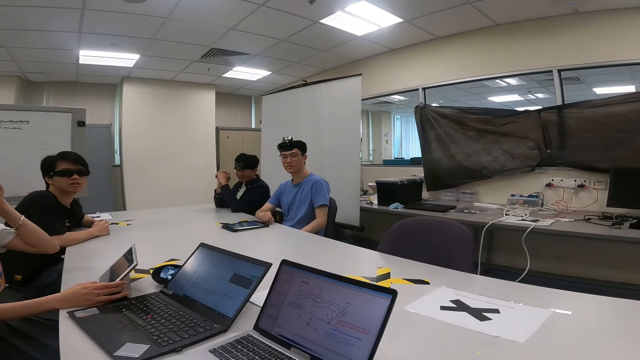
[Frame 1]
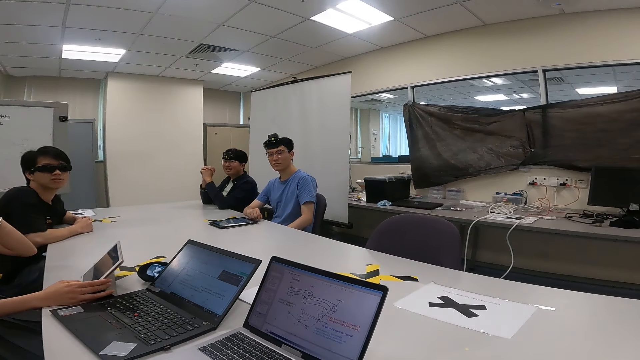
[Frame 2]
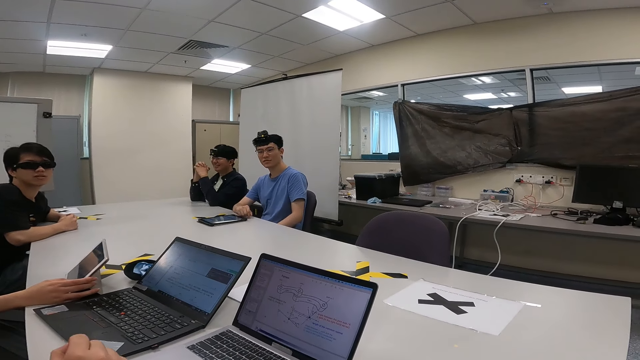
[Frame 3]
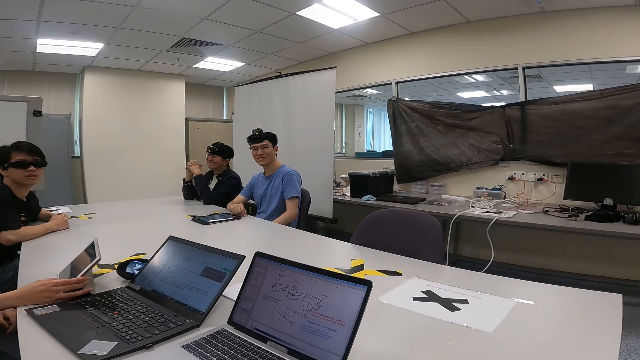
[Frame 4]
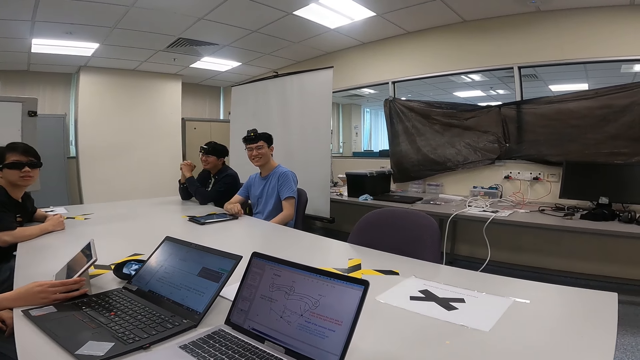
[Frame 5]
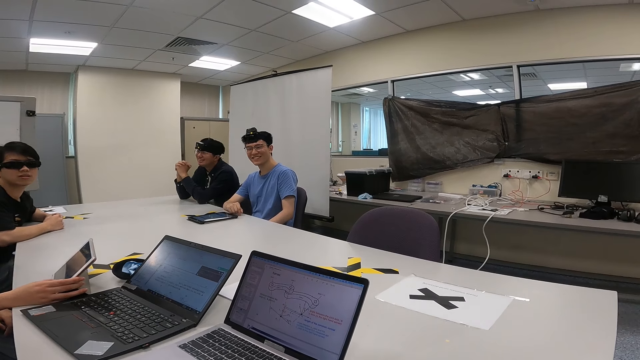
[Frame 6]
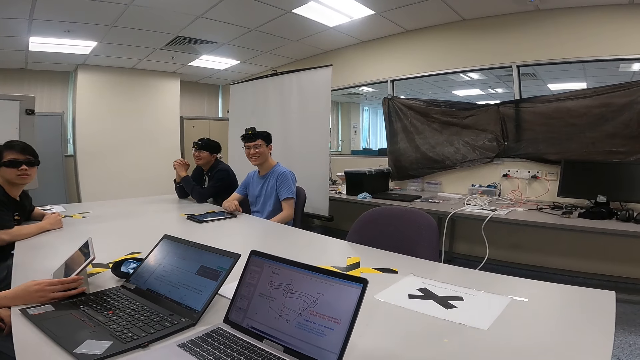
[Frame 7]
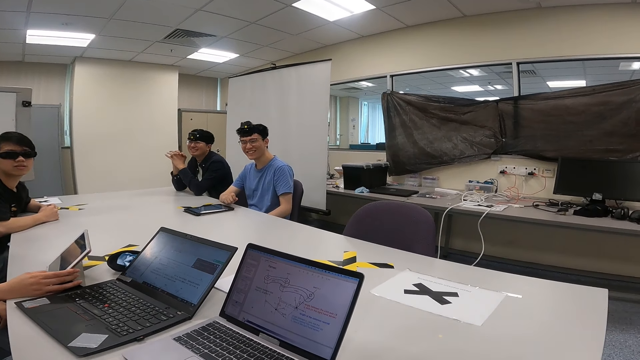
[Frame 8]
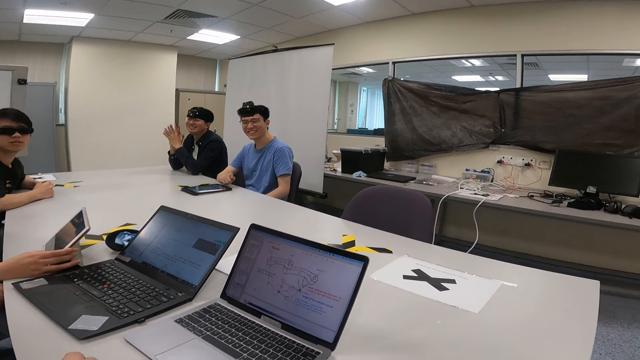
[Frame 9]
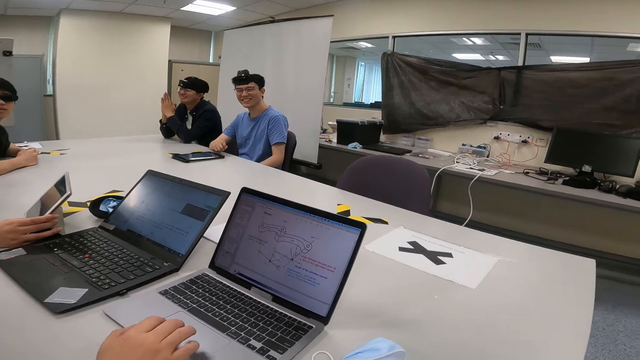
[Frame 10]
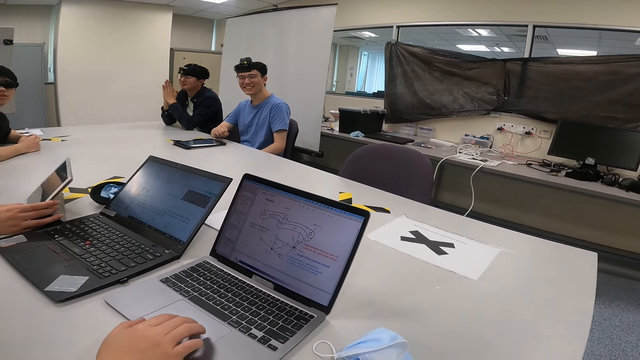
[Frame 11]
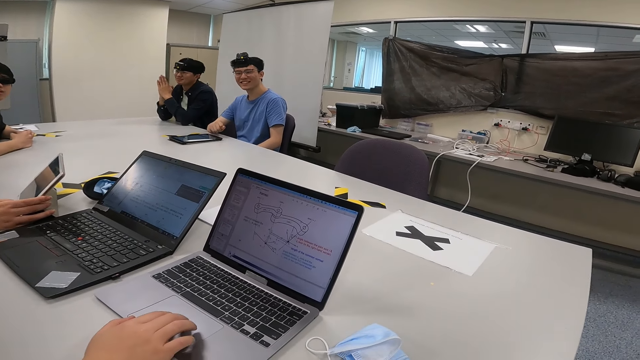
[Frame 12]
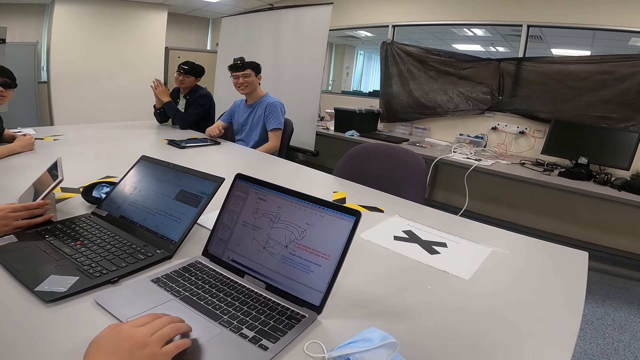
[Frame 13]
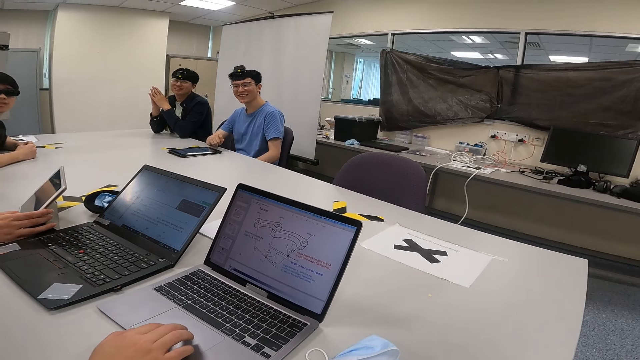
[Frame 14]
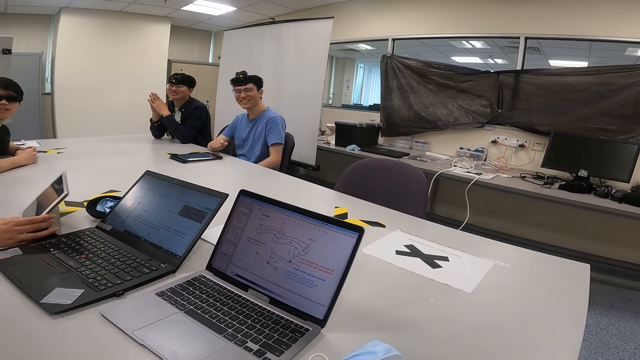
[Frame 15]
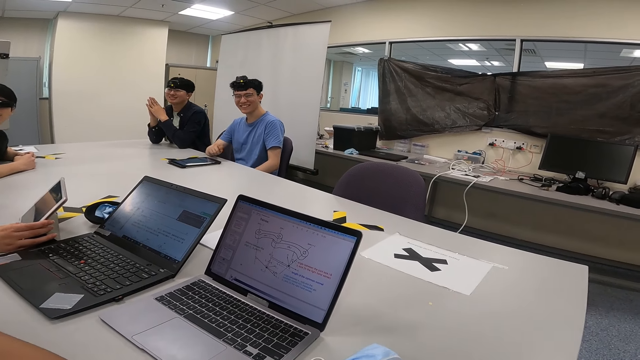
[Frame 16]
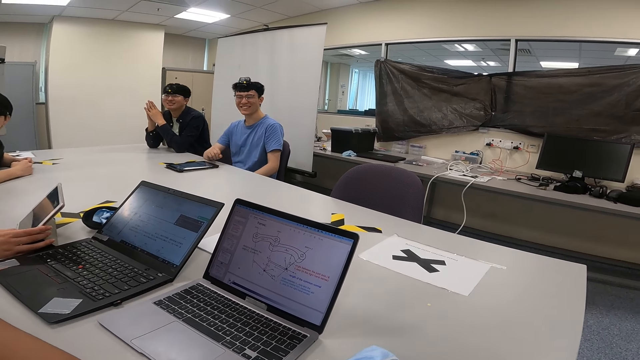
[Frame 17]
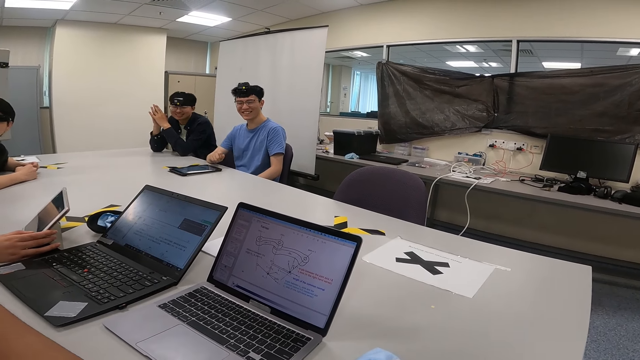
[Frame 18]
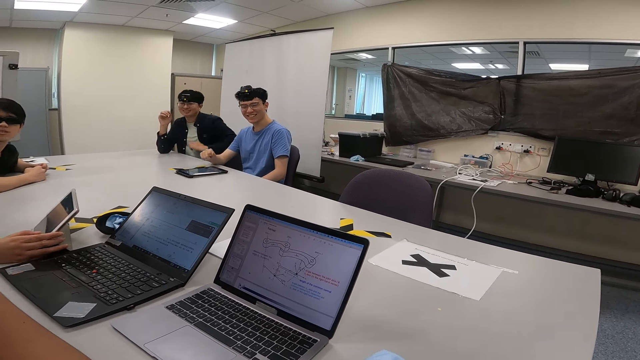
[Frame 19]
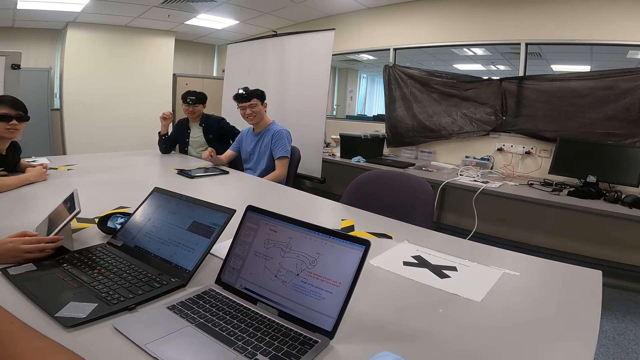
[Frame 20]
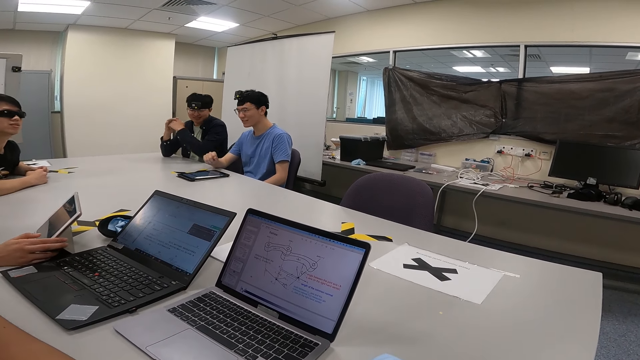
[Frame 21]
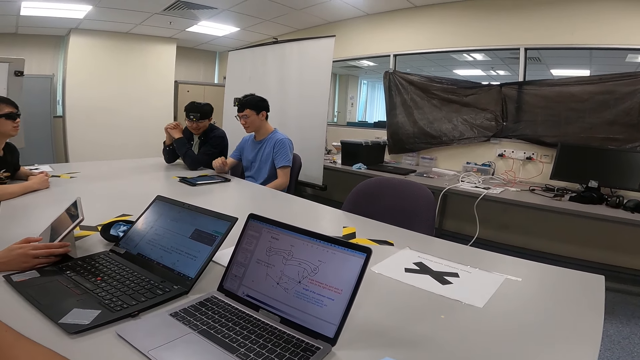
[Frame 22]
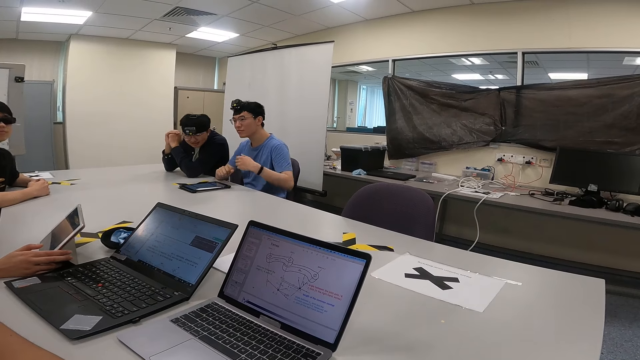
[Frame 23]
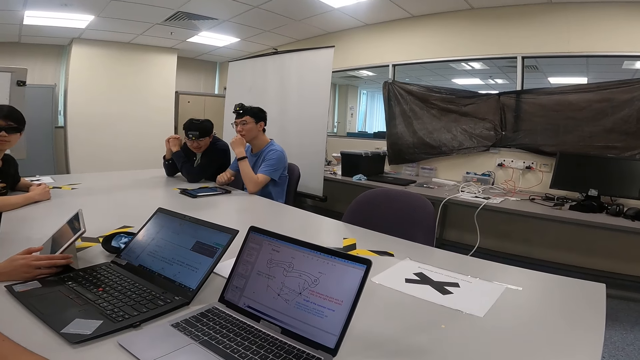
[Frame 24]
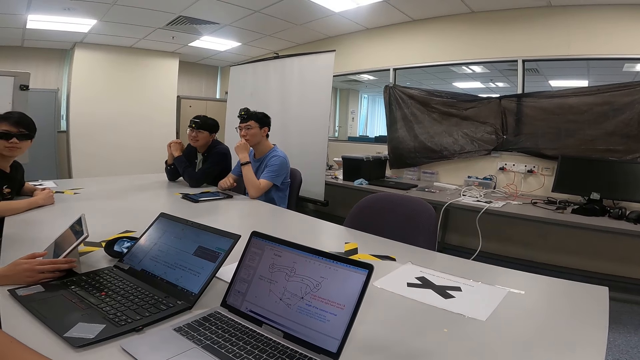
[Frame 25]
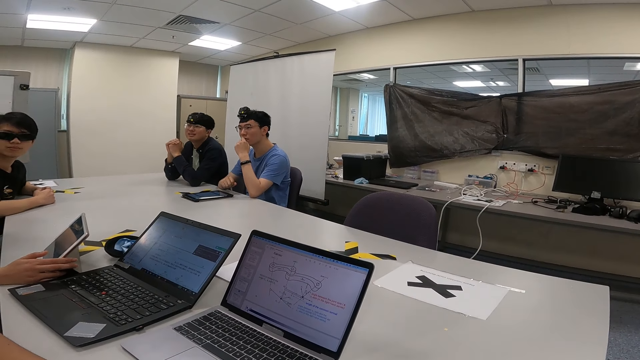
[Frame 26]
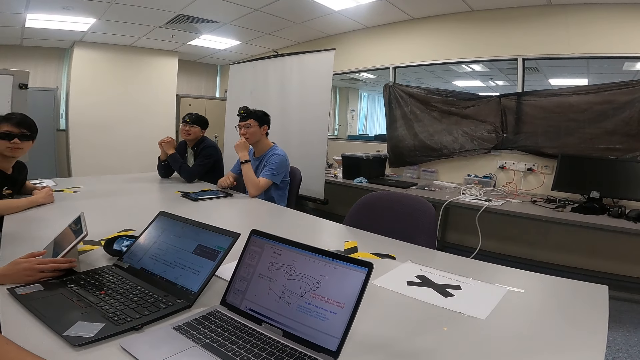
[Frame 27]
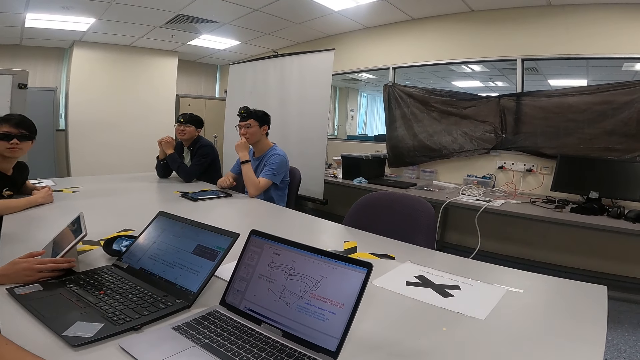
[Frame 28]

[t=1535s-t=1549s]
A person moves the head. Another person moves the hand down, touches the laptop sensor and moves the hand to the face. The first person stretches the jacket and puts the hands together. Another person moves the hand to the chin.

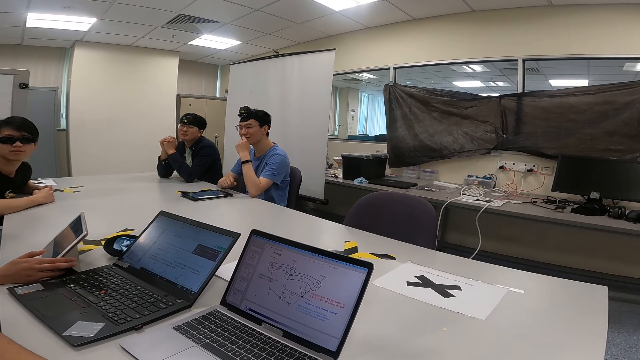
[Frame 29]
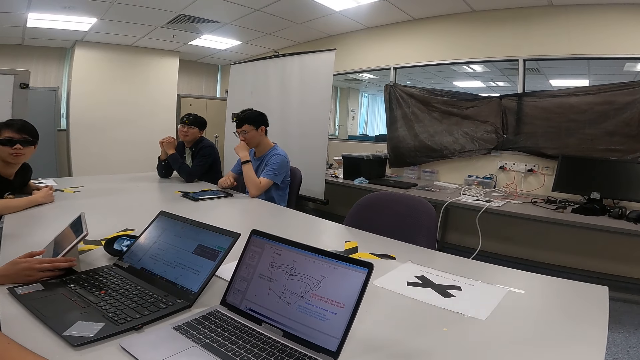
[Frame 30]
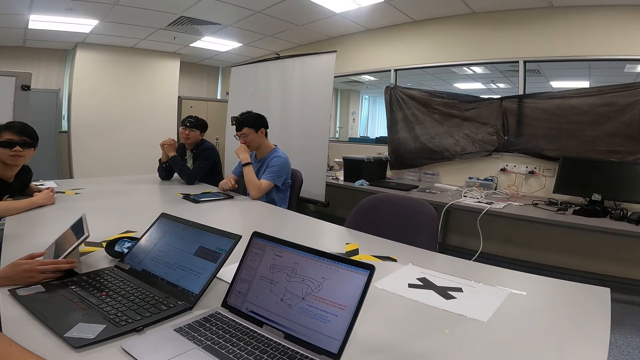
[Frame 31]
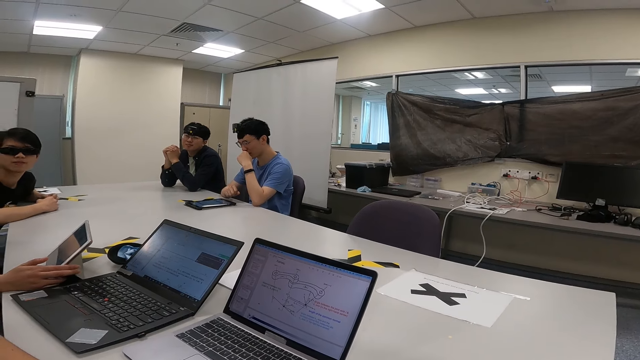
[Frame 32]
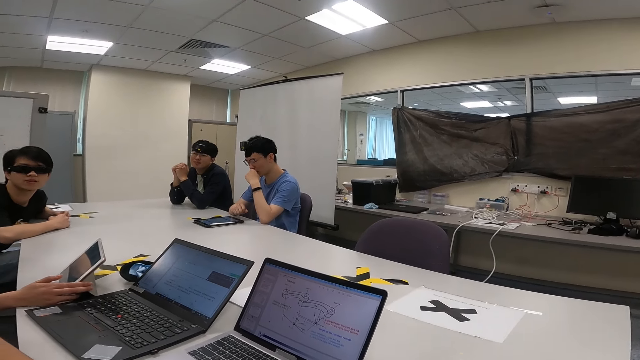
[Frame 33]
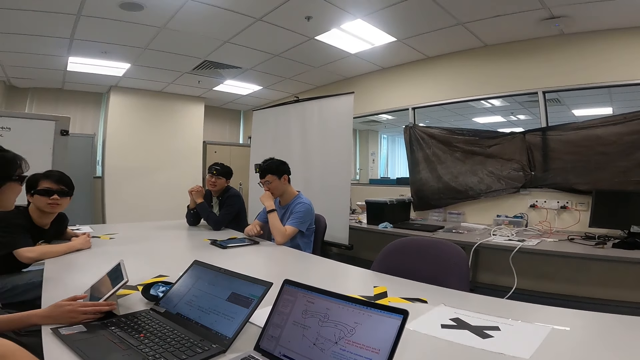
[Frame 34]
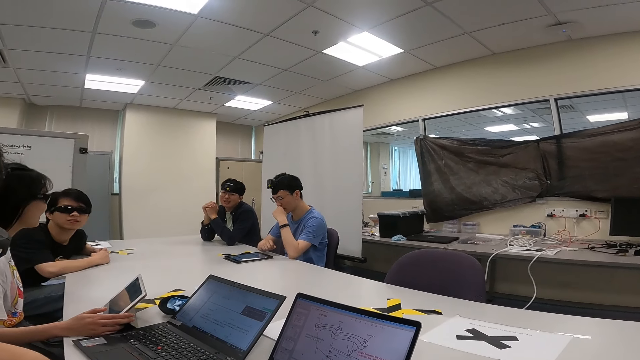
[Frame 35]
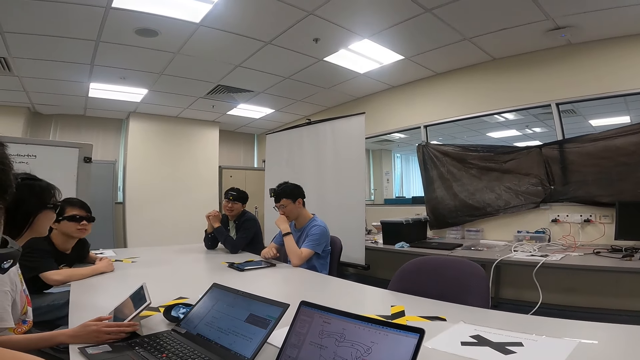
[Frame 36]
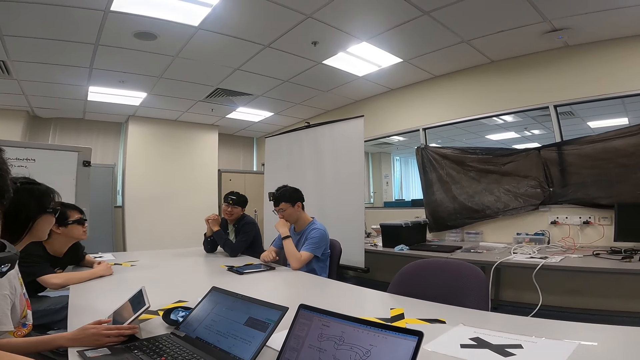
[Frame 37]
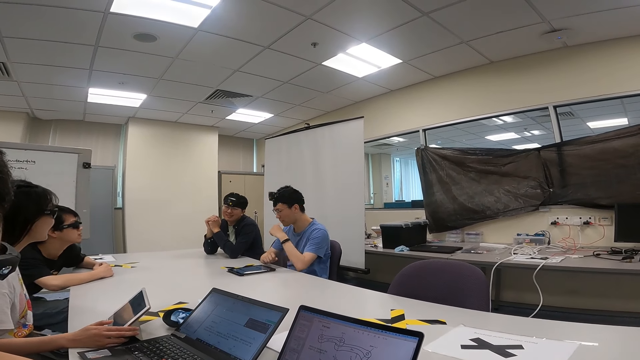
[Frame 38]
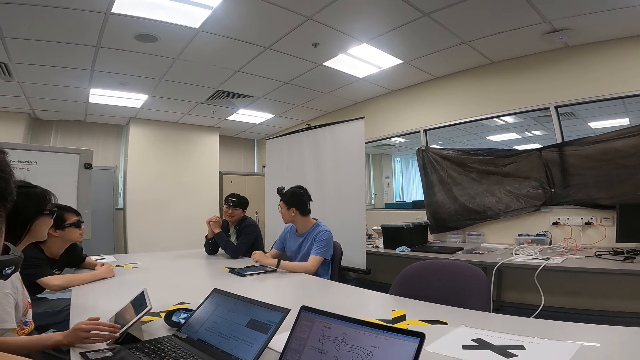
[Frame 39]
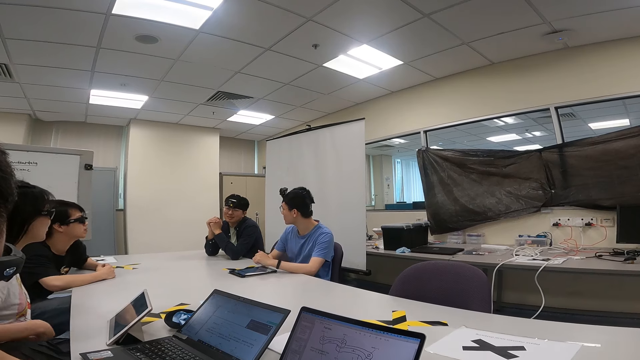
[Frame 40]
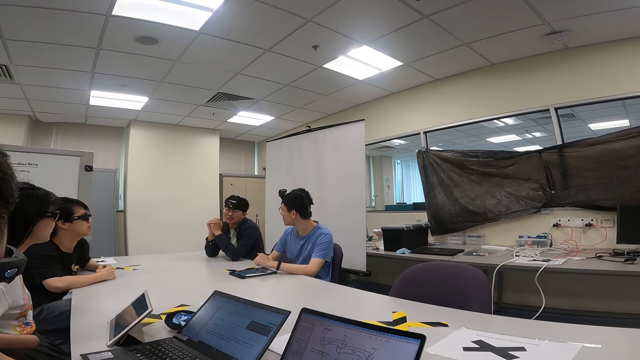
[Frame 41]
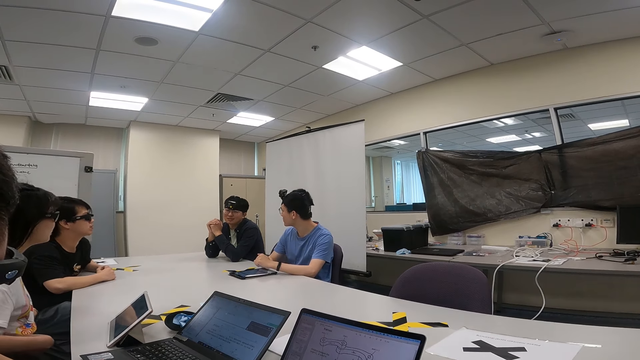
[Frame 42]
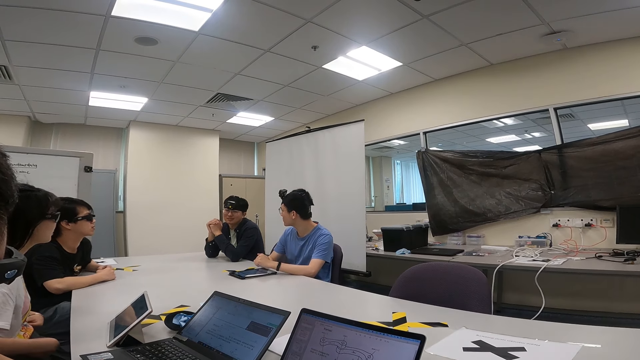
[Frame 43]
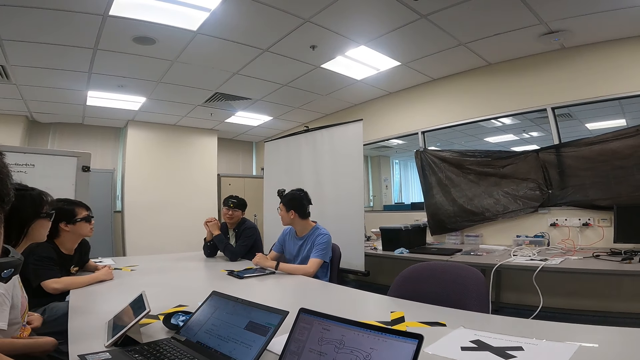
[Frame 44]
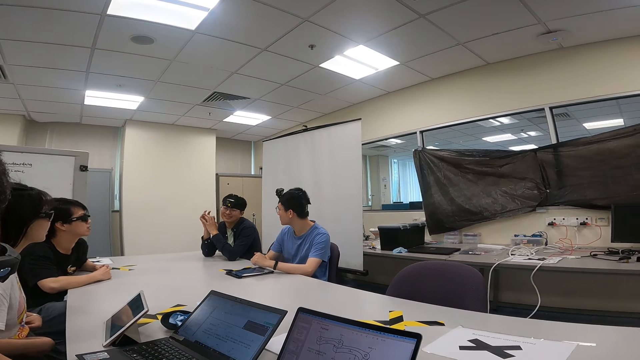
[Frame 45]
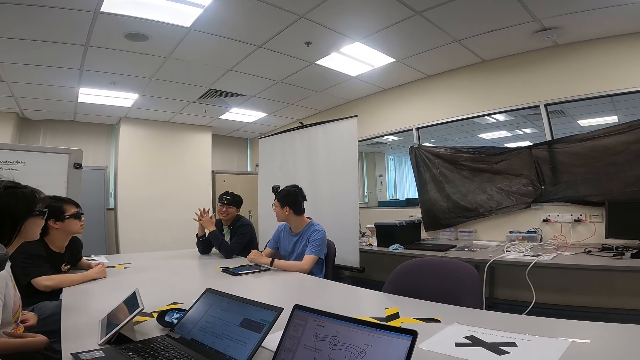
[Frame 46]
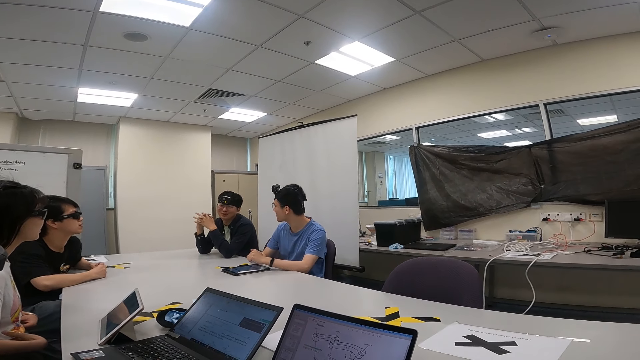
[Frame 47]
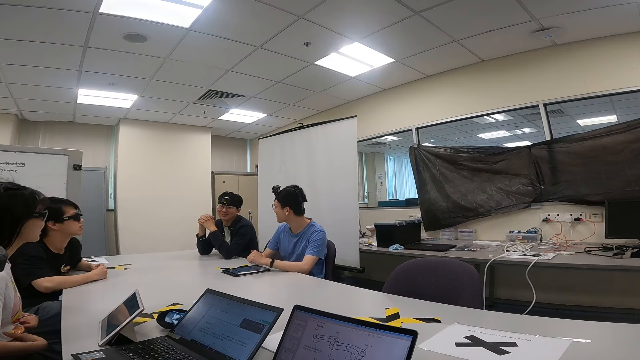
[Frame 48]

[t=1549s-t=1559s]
A person looks down. Another person moves while talking. A third person moves the hands down. The third person scratches her cloth.
